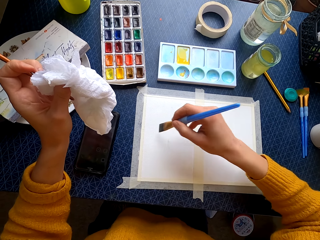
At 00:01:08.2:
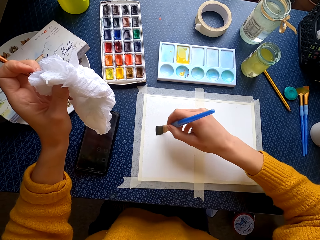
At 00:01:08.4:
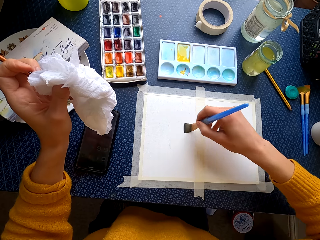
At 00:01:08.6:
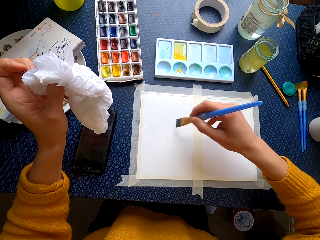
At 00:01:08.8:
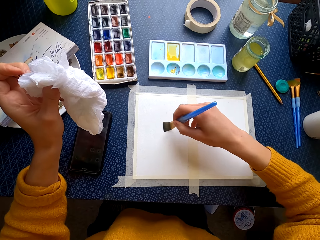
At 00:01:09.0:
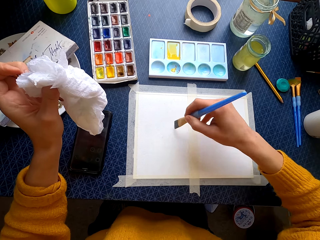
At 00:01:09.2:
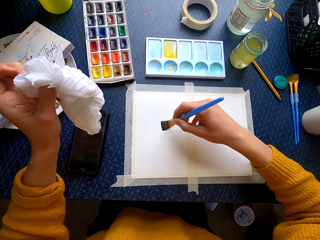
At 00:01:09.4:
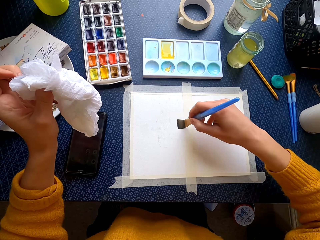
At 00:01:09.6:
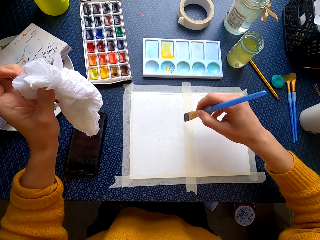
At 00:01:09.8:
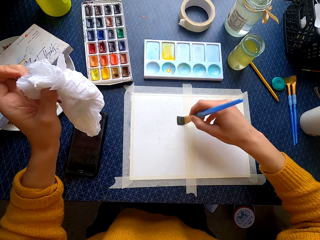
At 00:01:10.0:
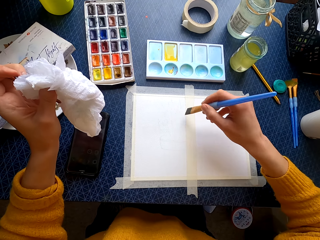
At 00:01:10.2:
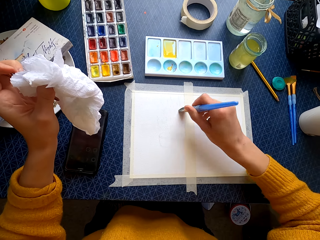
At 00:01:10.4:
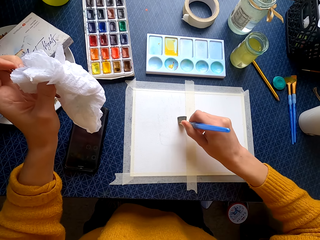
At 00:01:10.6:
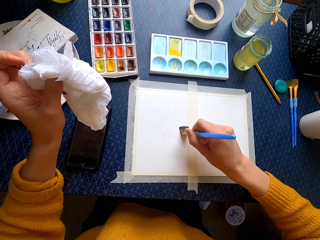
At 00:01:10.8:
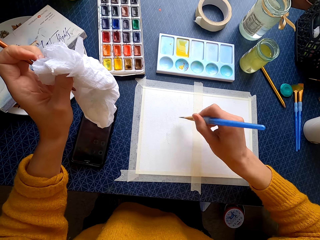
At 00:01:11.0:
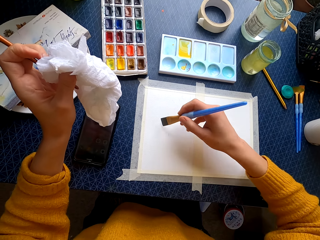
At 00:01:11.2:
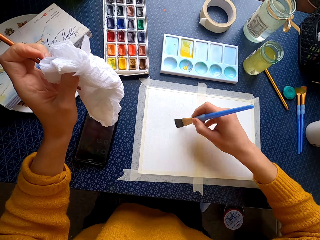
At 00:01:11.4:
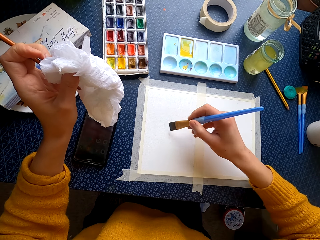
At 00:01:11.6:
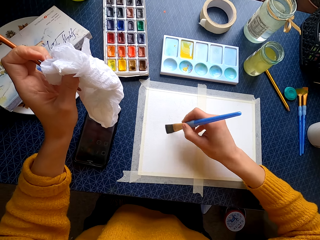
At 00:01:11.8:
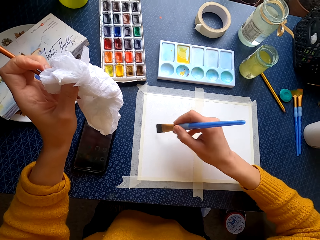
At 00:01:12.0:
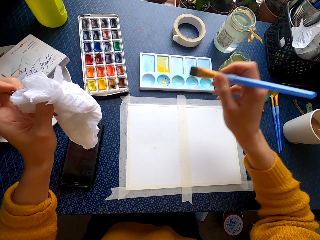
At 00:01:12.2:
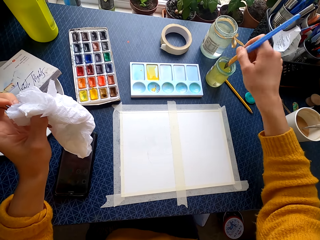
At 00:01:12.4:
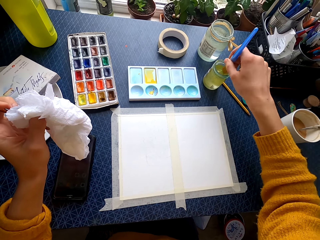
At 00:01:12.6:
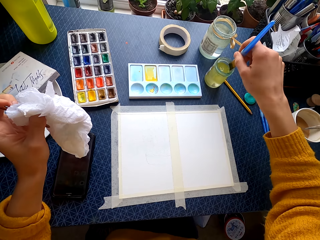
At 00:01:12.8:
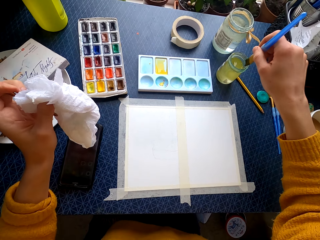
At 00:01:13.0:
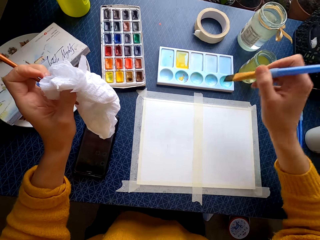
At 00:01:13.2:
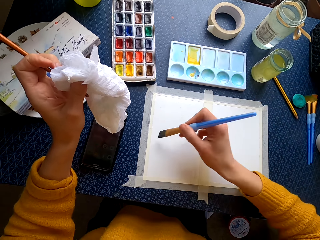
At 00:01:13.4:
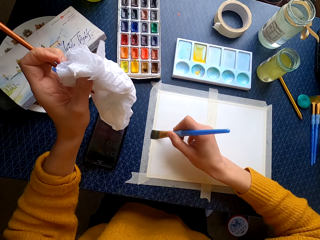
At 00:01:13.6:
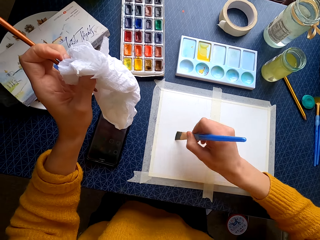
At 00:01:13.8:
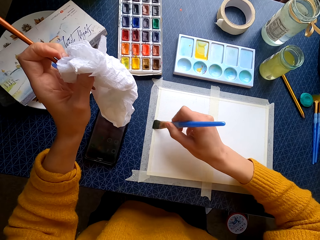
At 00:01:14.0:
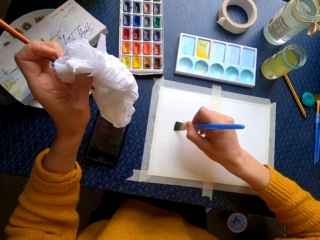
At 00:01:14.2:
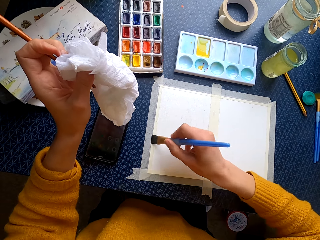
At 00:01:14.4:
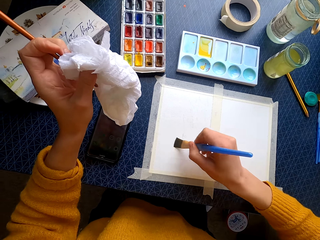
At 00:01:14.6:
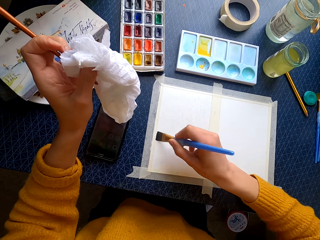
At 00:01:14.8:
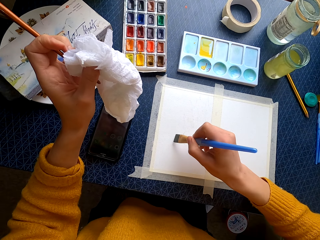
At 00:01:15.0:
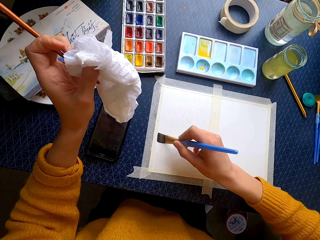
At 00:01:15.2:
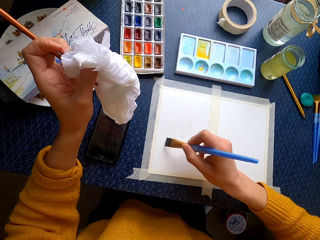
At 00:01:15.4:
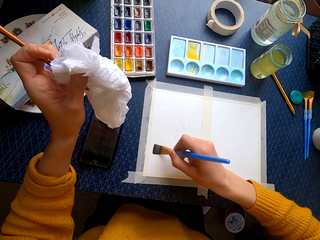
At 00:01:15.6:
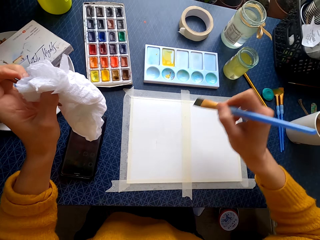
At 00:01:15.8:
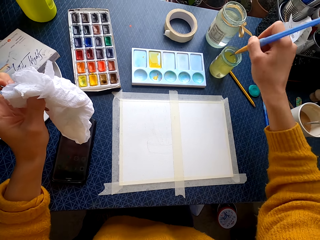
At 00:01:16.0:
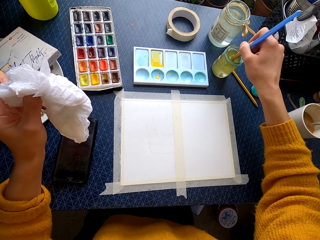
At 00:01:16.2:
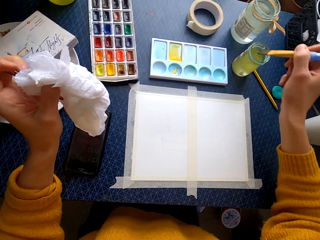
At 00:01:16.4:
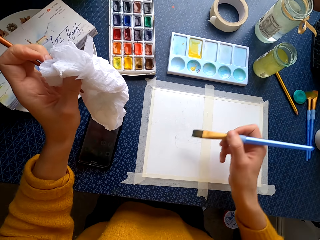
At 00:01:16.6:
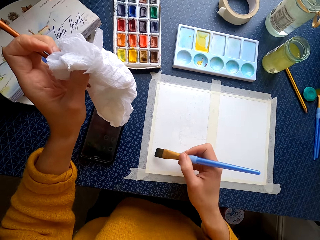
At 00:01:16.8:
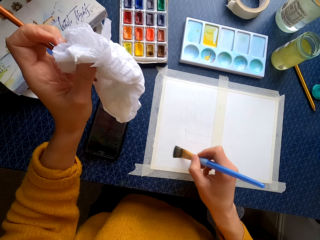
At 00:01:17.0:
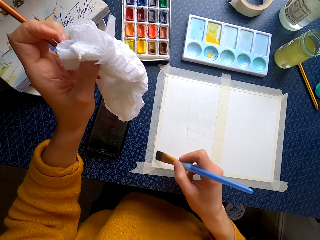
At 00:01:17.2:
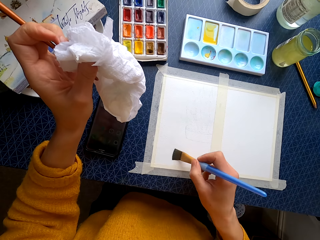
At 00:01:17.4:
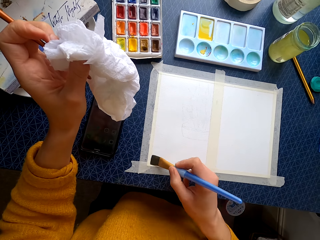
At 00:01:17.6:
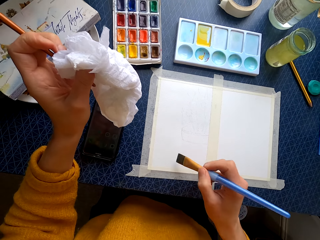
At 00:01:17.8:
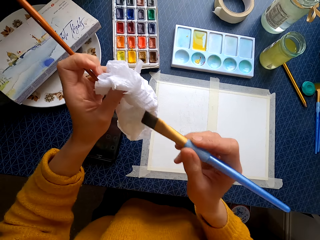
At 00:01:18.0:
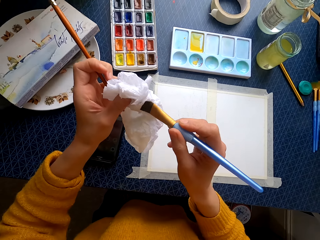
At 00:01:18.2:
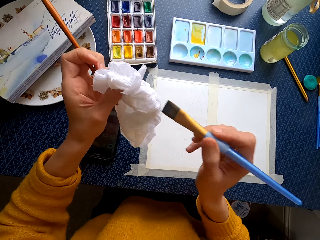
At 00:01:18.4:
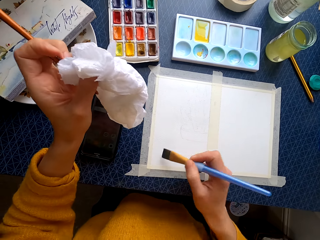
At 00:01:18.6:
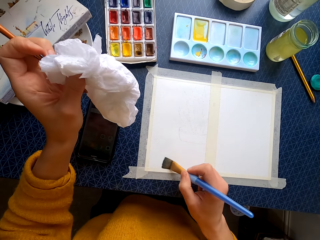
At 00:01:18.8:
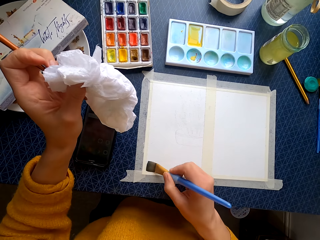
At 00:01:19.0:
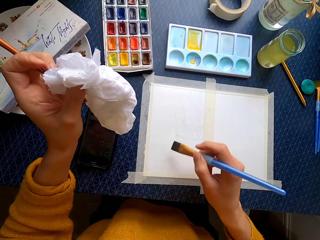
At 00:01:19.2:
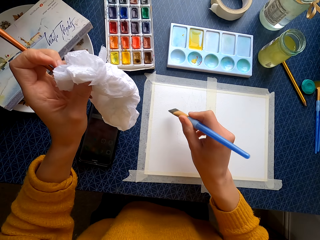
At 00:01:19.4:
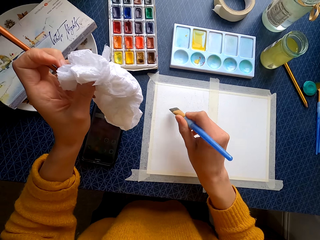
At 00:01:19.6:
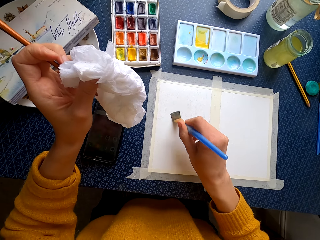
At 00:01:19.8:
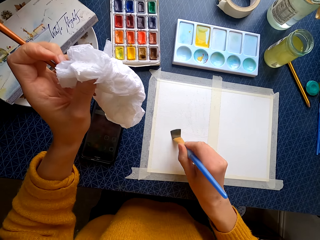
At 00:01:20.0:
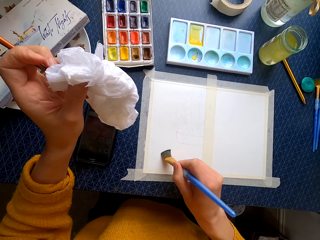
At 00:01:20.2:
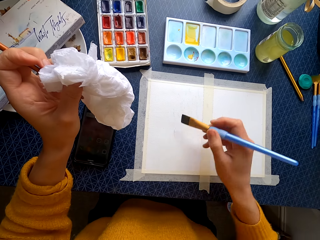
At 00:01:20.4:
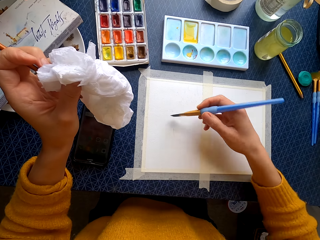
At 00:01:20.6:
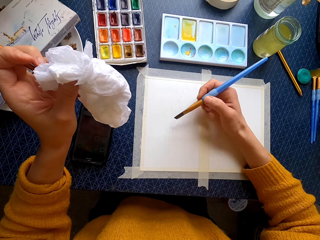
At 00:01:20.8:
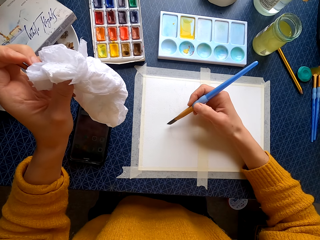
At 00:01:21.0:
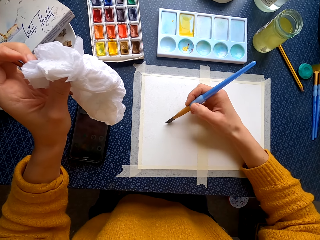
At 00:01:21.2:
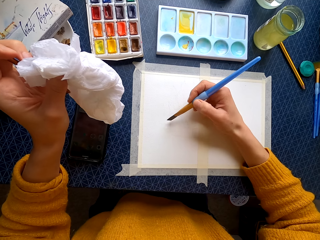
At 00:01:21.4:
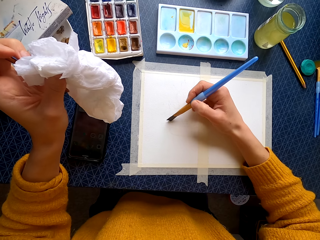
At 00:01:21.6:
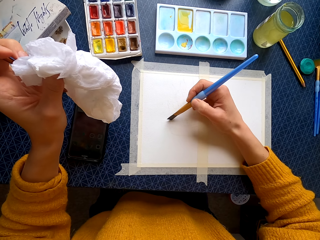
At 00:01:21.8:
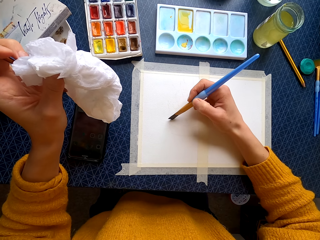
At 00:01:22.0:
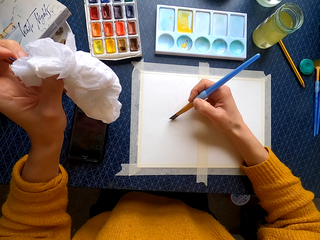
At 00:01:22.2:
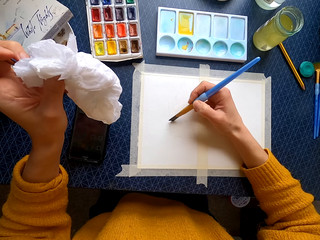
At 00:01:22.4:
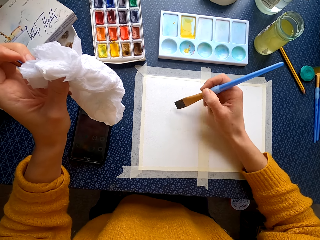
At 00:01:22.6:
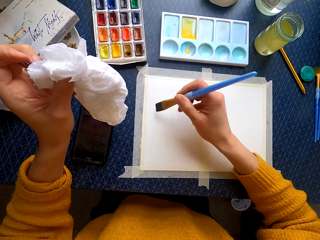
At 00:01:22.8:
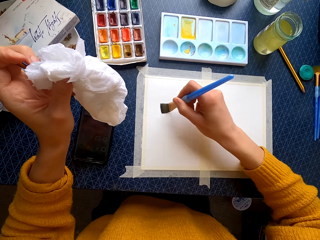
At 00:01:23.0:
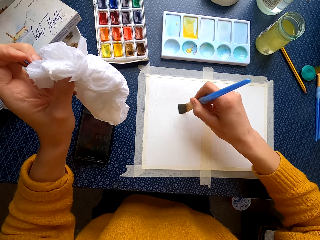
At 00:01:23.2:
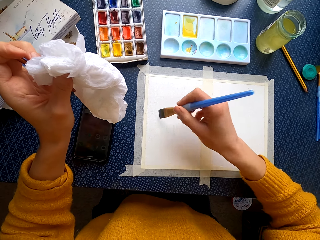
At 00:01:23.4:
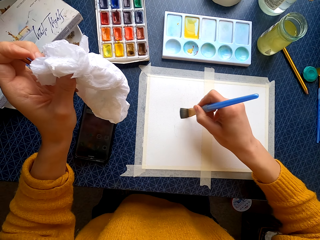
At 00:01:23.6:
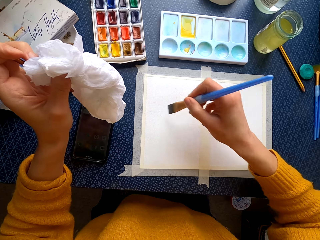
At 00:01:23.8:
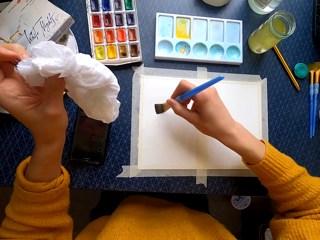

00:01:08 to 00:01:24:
The camera wearer dips the brush in a jar of water and paints on the canvas. They dip the brush in the jar of water and paint on the canvas. They wipe the painting brush on the tissue and paint on the canvas.

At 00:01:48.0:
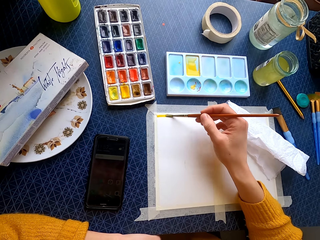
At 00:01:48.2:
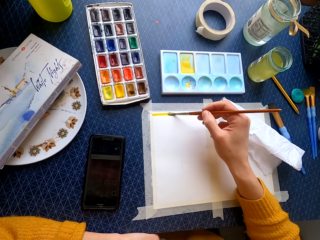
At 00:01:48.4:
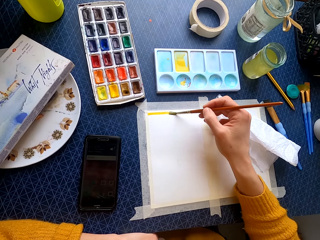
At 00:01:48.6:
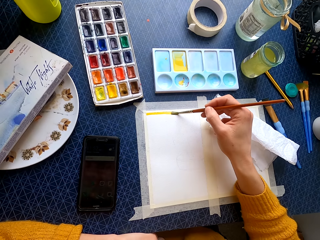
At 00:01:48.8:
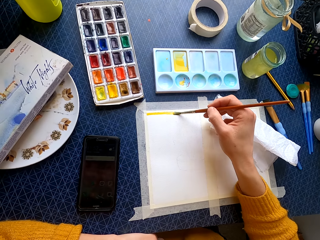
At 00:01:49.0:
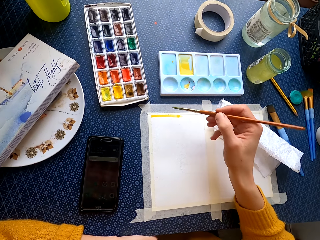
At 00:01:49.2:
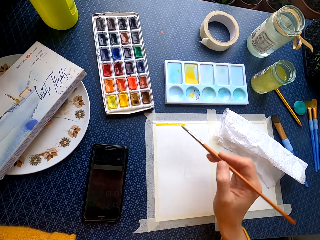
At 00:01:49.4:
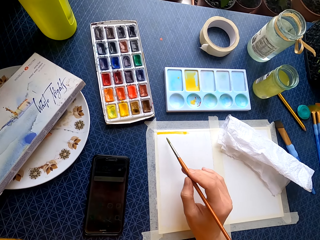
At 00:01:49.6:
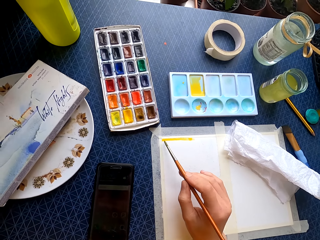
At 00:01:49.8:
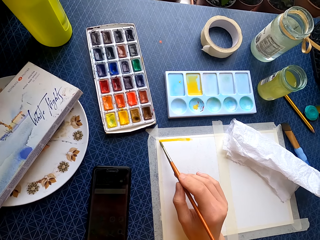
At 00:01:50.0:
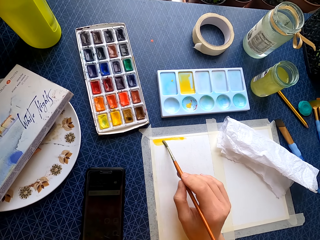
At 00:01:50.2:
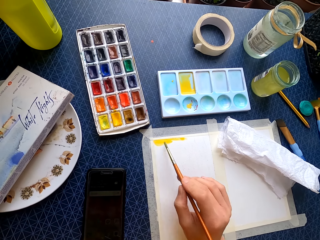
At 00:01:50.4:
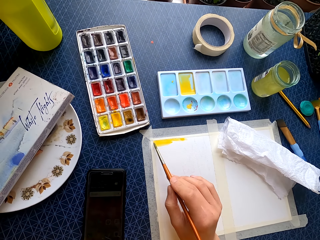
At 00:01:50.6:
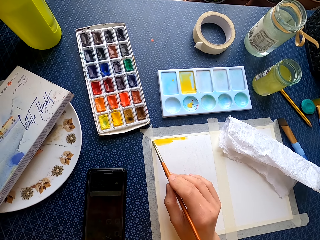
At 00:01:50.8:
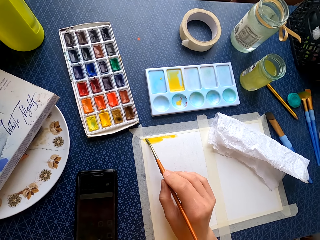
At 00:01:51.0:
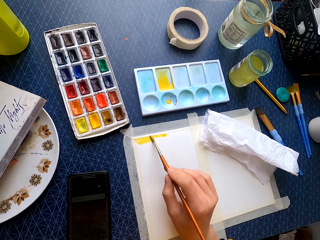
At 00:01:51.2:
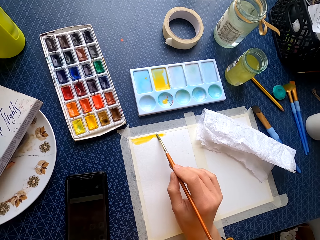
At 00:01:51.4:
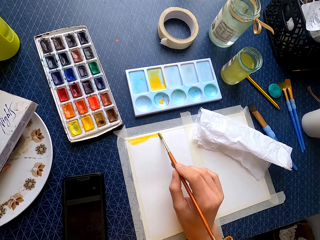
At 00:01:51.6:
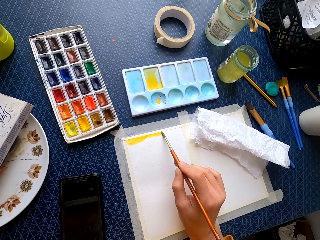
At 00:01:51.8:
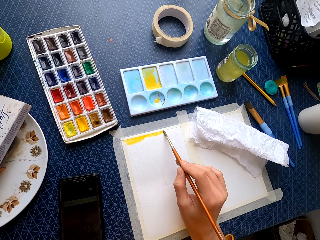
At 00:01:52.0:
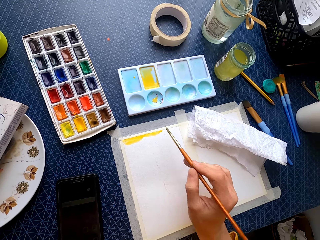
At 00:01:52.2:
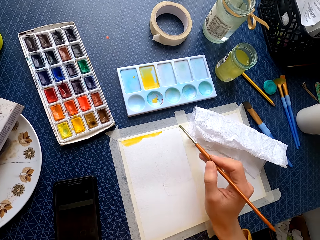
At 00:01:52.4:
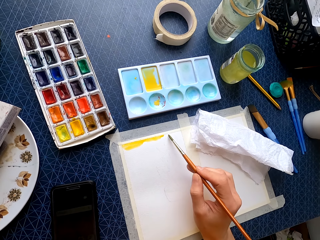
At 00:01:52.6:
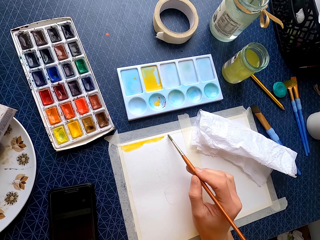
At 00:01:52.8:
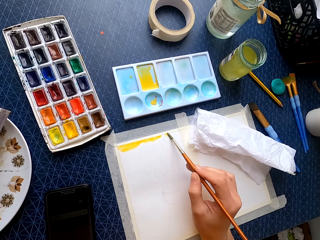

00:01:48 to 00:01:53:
The camera wearer paints on the paper.
